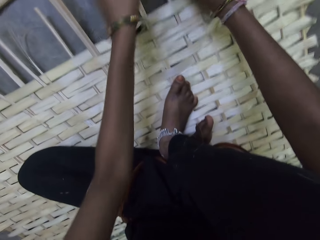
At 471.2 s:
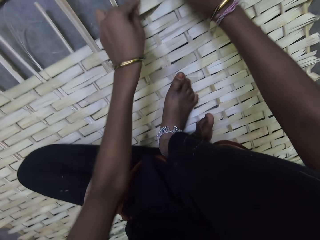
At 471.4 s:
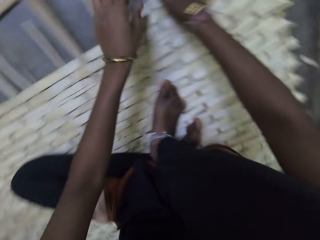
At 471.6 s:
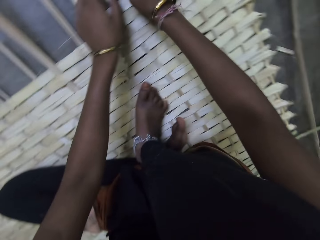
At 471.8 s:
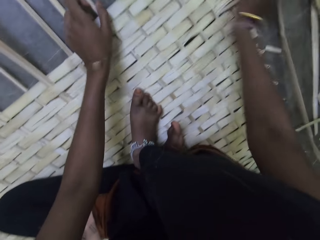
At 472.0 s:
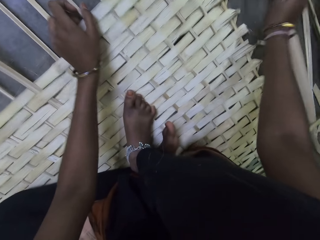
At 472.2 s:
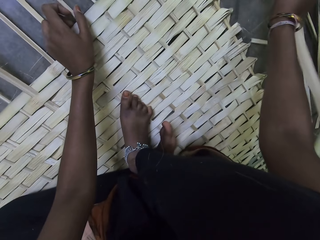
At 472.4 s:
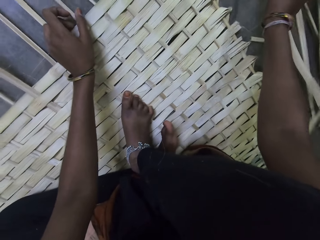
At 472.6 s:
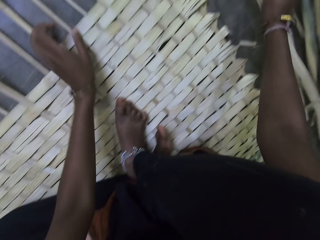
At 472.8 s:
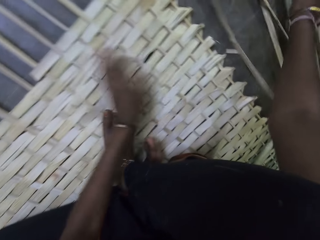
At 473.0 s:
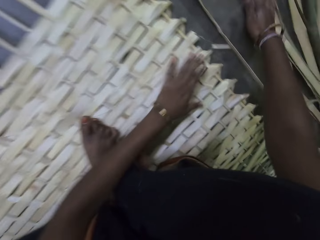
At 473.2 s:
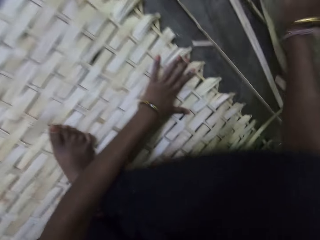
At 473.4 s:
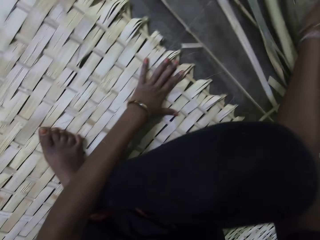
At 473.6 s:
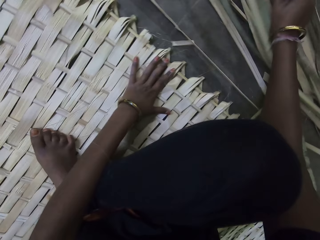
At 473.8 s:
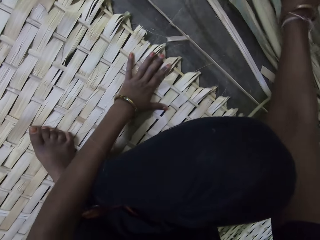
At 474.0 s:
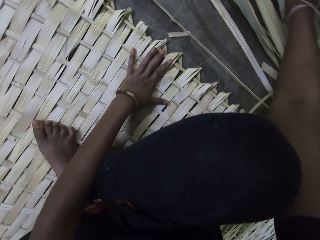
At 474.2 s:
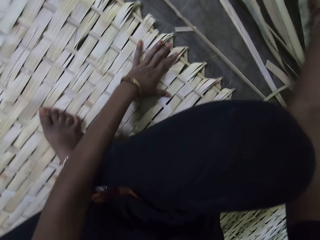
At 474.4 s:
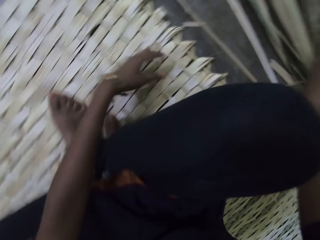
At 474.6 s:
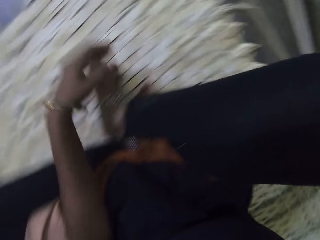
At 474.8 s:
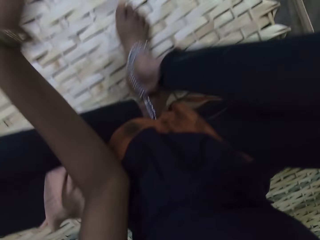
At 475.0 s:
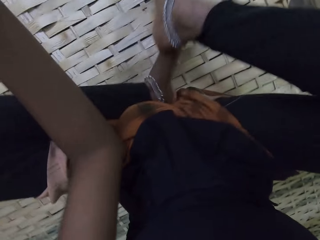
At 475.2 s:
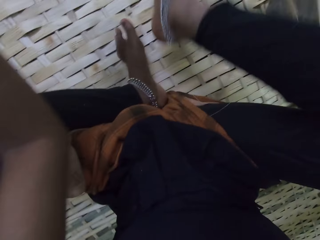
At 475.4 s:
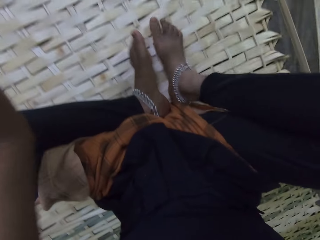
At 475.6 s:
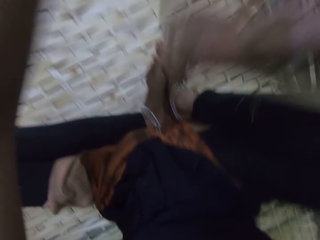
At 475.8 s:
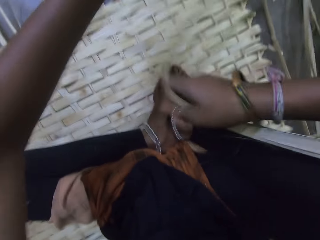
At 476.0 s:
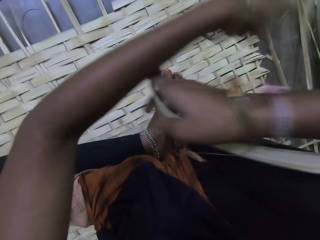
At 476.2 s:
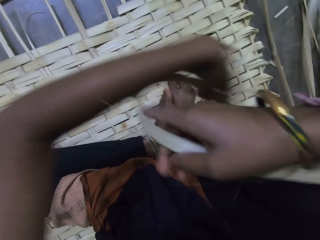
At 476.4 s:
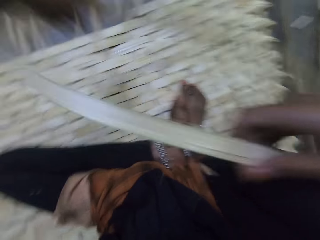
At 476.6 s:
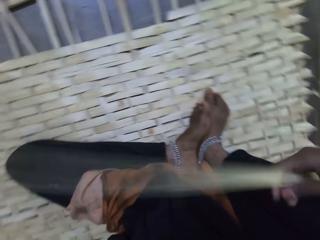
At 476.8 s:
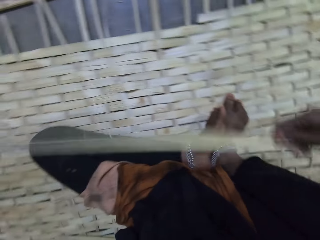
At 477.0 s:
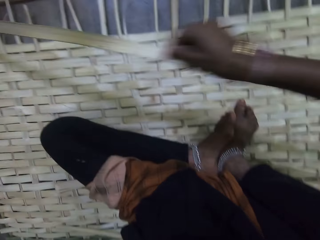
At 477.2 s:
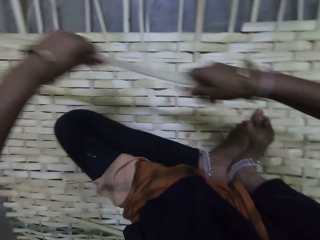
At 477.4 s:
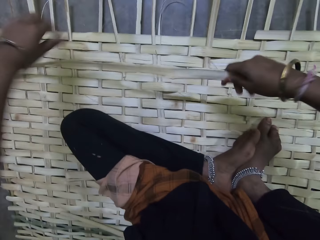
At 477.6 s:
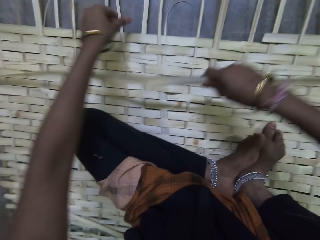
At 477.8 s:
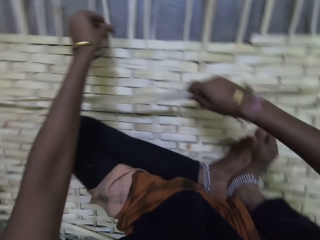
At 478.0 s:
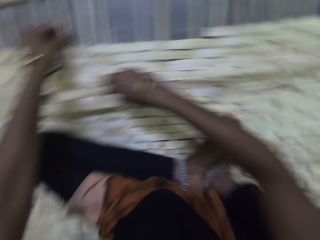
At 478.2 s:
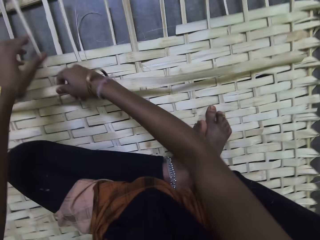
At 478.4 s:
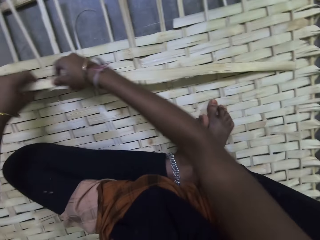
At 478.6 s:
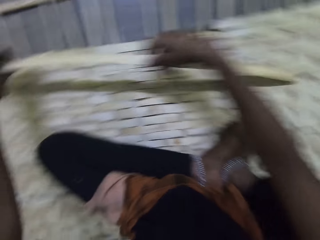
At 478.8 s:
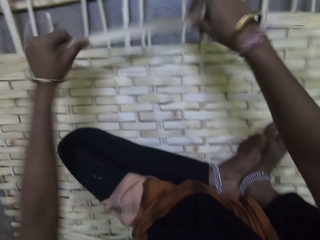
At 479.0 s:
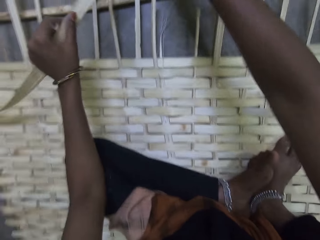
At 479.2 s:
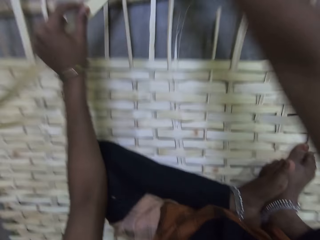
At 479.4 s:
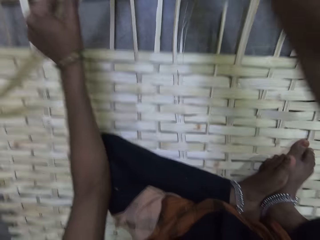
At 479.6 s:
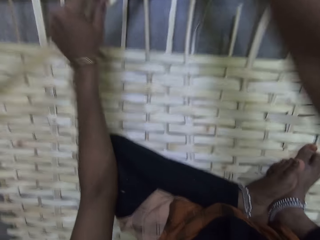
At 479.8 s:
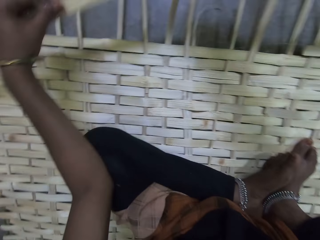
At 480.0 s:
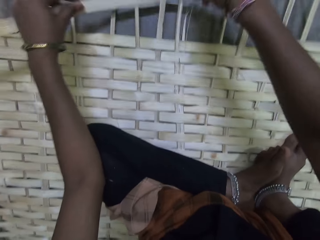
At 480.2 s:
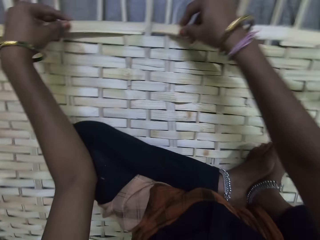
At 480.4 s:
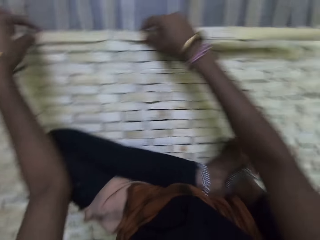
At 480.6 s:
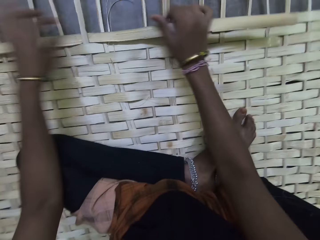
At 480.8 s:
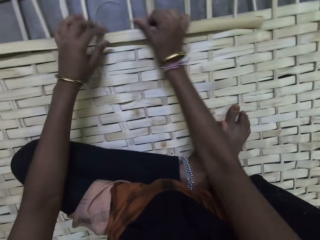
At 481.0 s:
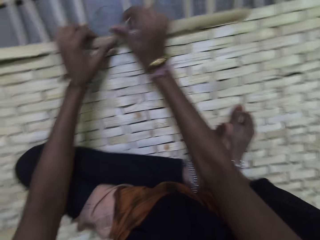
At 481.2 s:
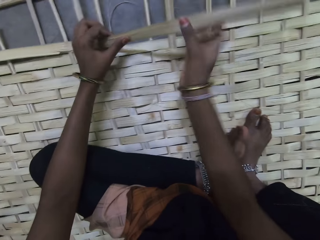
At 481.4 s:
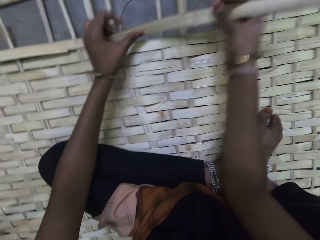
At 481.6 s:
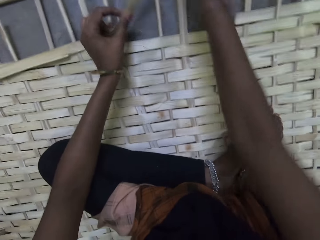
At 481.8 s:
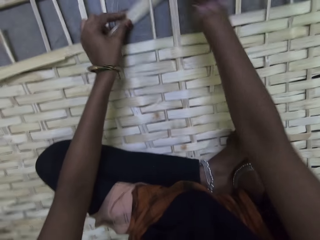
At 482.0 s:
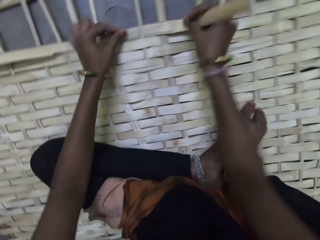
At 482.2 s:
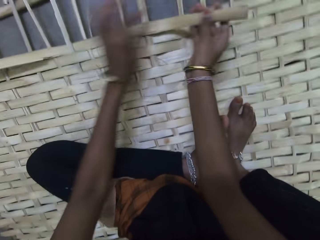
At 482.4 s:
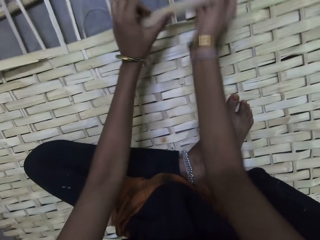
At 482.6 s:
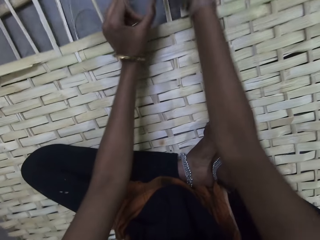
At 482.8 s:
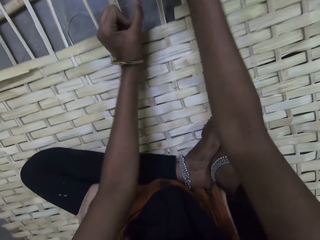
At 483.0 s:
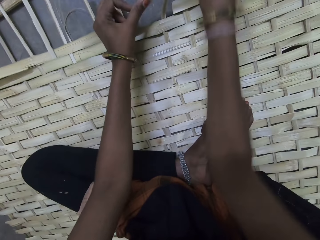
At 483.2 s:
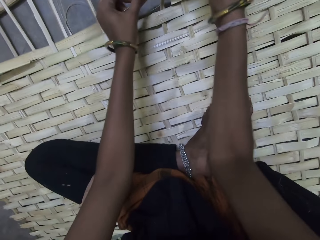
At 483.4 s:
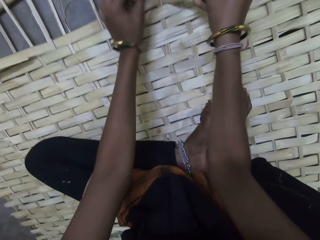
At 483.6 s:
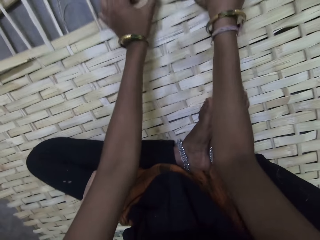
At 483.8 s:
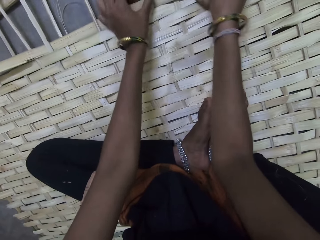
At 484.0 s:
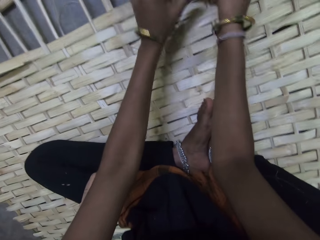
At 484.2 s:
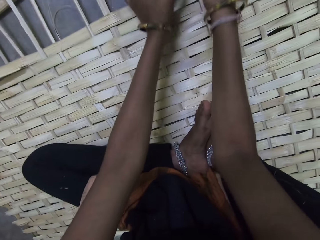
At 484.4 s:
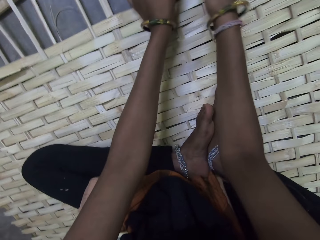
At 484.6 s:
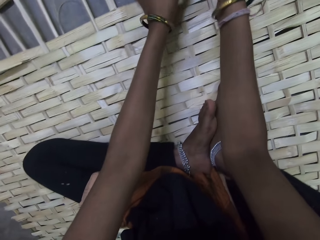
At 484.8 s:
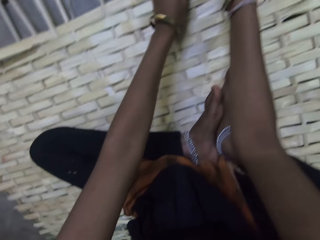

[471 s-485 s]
The camera wearer holds a reed. They drop the reed. They pick up a wooden splint on the floor. They move reeds, move the left hand, and rest the hand on the mat. They adjust the legs. They hold the reed and move the hand along the reed. They touch the mat. They weave the wooden splint. They hold the reed. They weave the mat.

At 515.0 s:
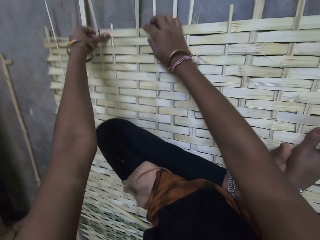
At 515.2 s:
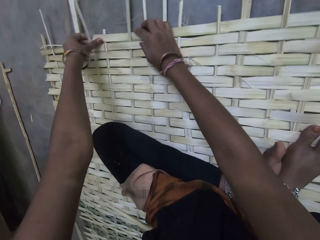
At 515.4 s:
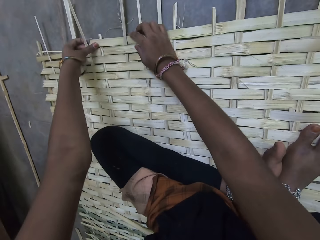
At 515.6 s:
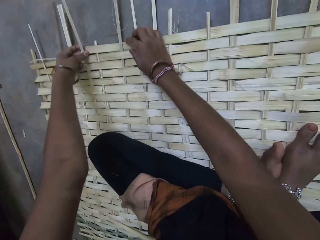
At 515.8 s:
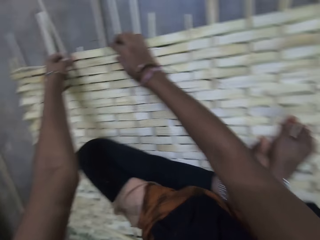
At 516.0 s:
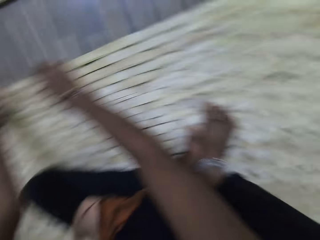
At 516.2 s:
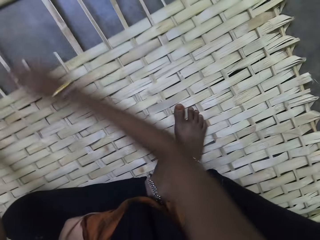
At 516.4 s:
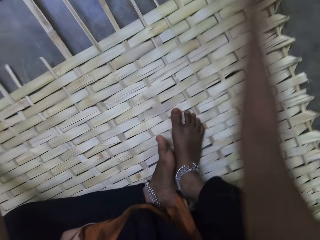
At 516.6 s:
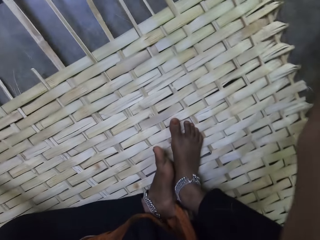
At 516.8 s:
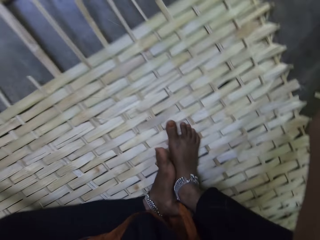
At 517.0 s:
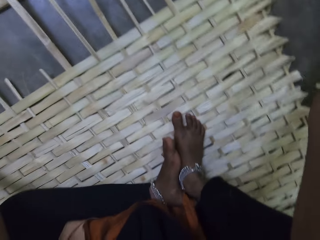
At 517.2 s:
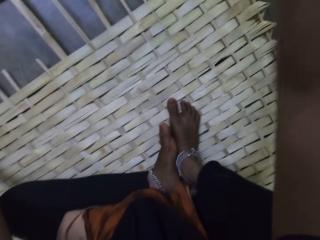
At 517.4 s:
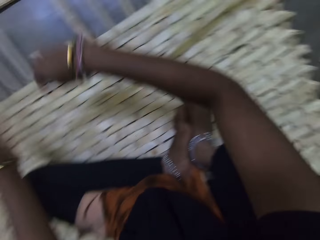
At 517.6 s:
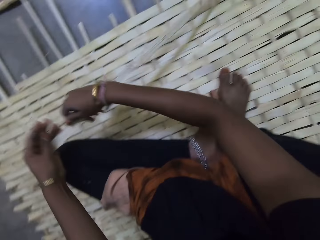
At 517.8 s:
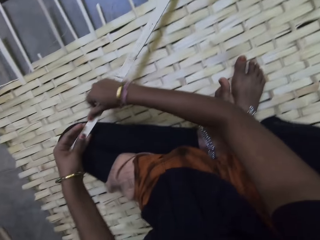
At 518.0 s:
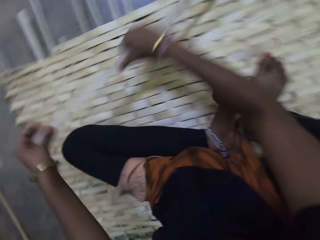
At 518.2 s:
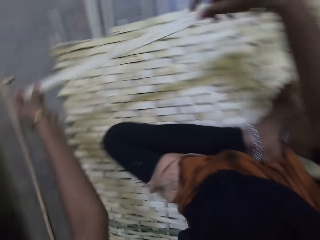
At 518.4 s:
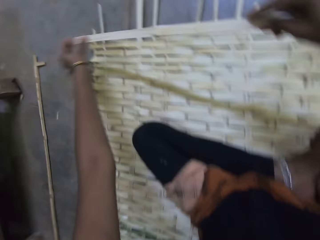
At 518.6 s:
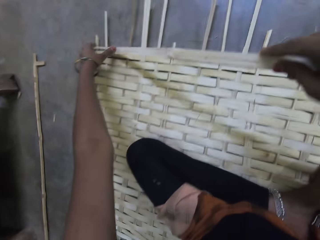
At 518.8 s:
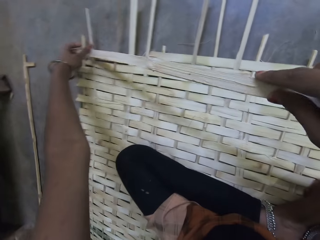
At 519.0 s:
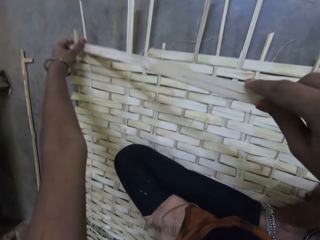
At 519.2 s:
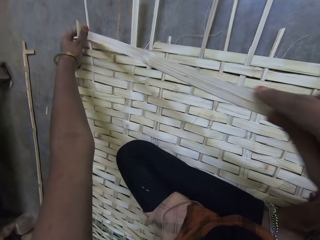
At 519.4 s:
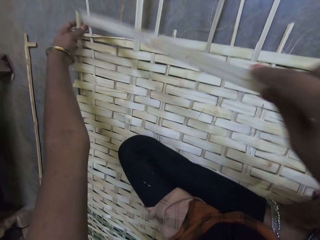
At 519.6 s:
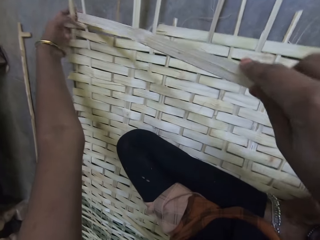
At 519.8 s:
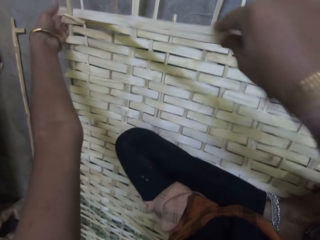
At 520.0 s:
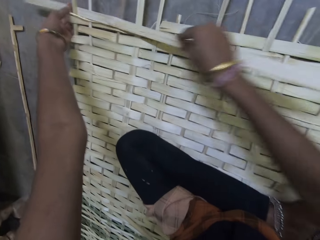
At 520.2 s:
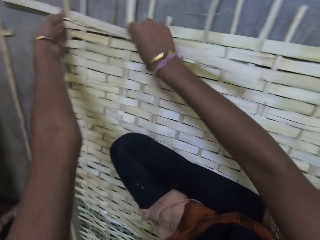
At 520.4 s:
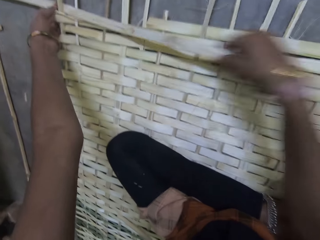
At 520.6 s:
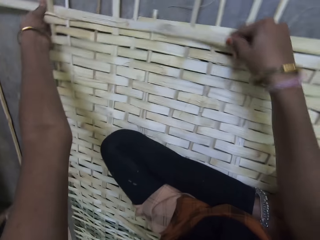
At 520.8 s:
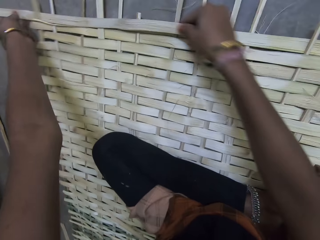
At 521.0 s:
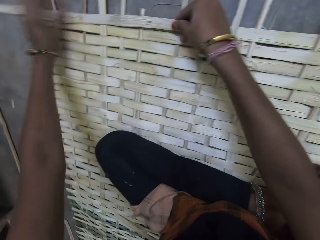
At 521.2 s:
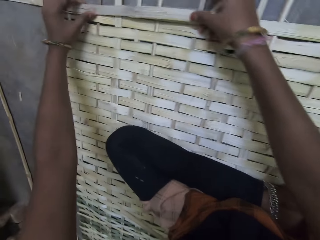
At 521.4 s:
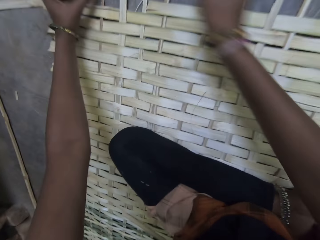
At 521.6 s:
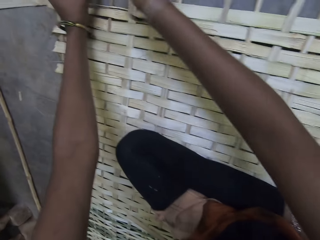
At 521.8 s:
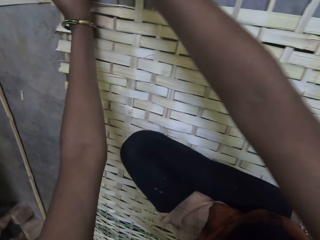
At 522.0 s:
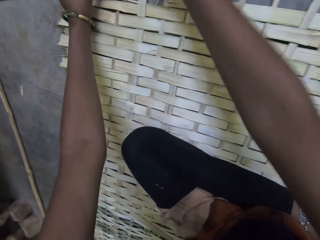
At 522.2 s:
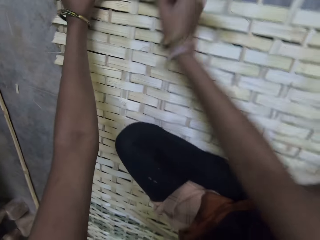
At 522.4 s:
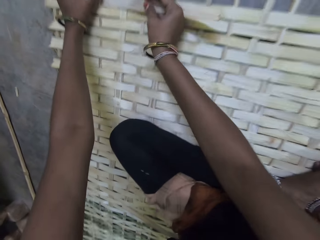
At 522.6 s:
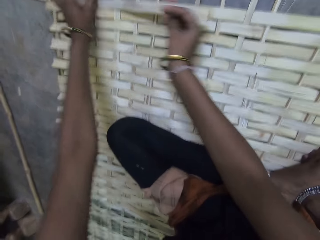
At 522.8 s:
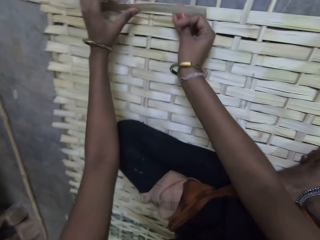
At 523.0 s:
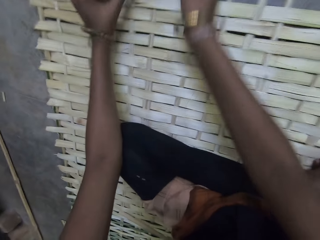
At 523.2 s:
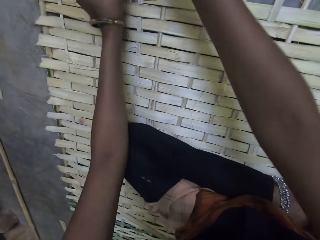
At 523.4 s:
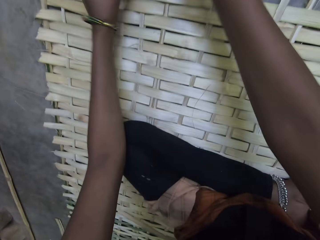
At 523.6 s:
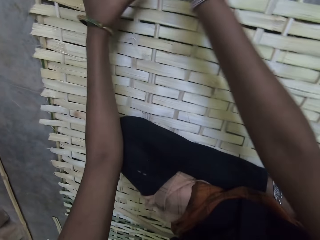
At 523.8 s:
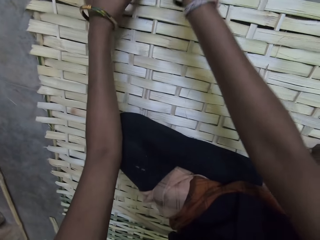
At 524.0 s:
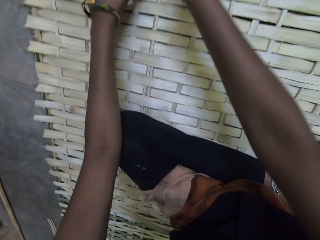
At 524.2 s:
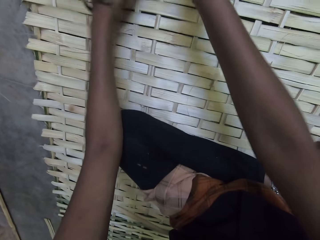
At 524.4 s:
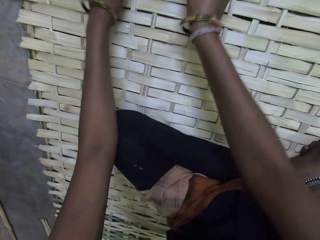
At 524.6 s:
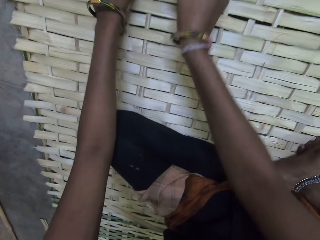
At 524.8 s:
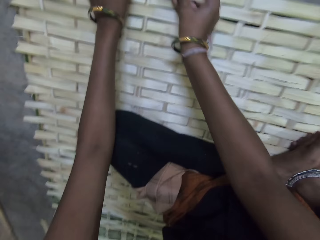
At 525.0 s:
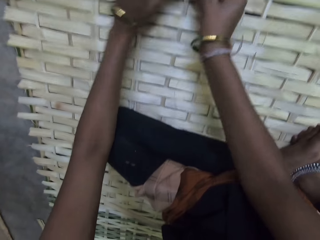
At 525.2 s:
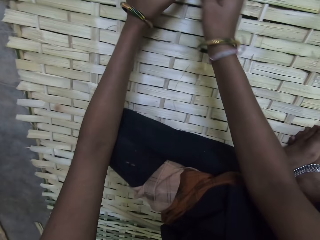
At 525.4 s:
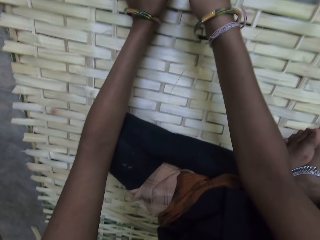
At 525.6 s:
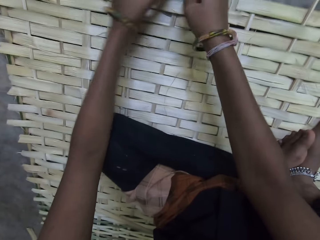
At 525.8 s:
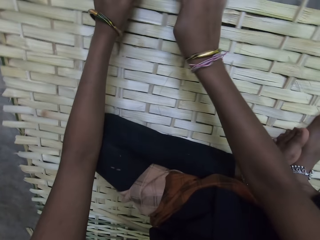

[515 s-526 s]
The camera wearer moves the hand towards the reeds. They pick up a wooden splint on the floor. They move a reed, hold the reed with the other hand, and move the hand along the reed. They weave the mat. They weave the wooden splint. They interact with a woman.
